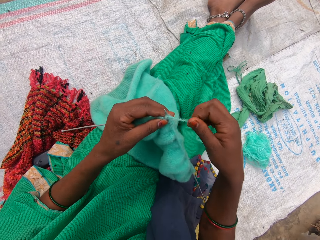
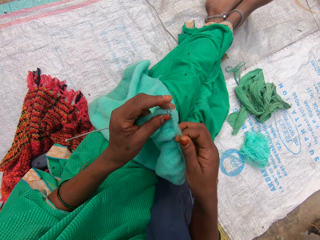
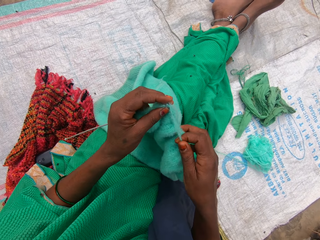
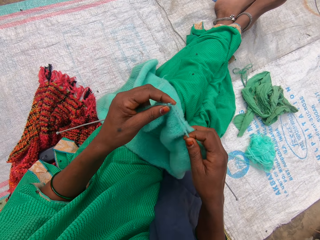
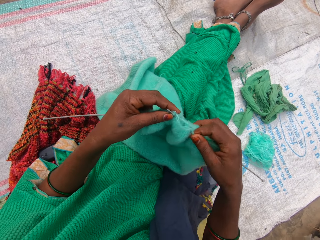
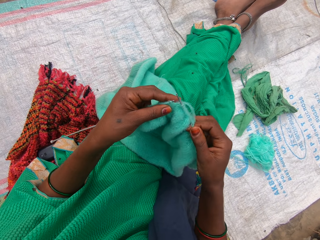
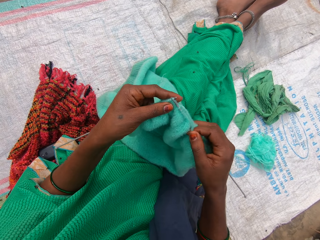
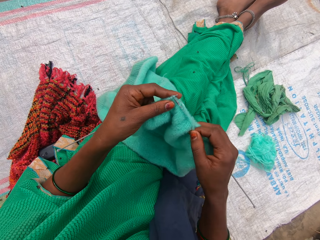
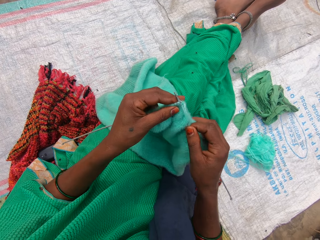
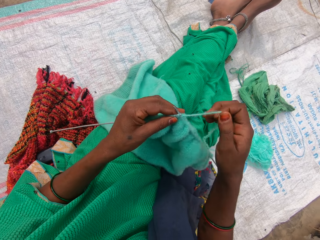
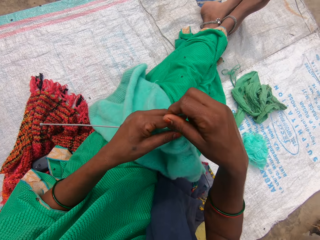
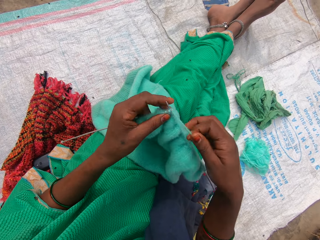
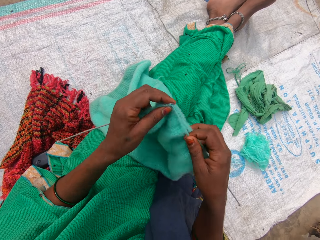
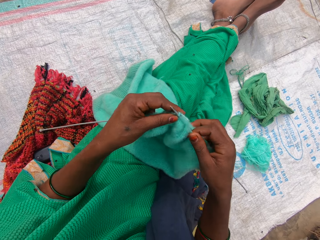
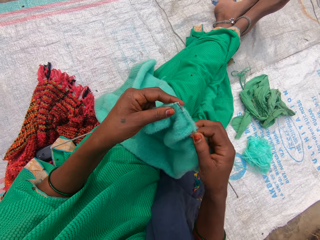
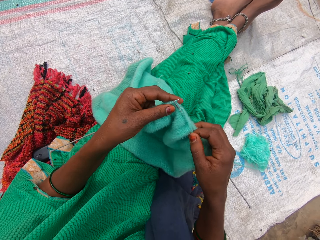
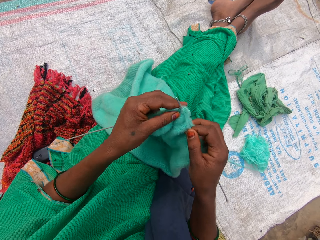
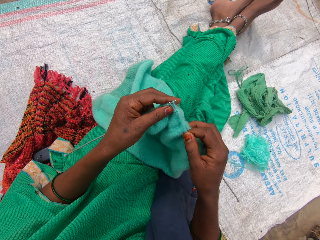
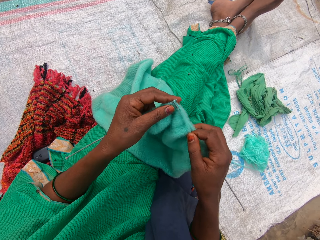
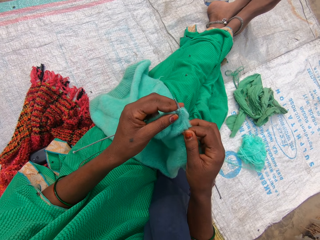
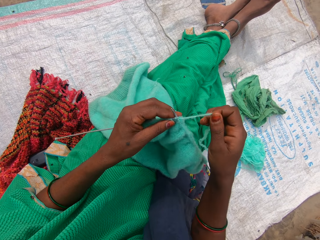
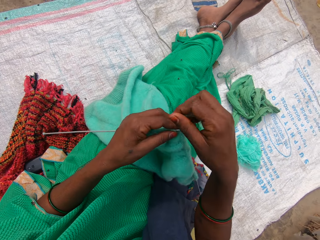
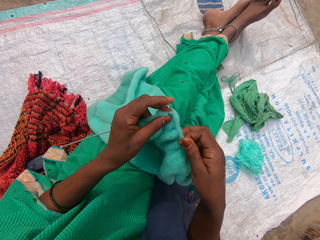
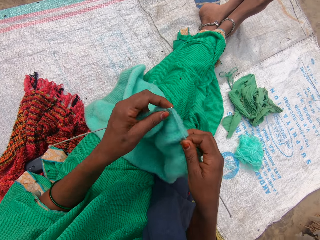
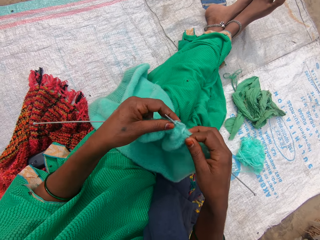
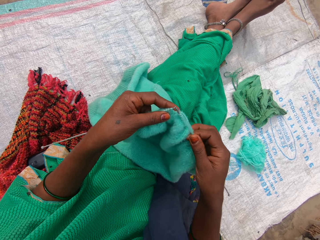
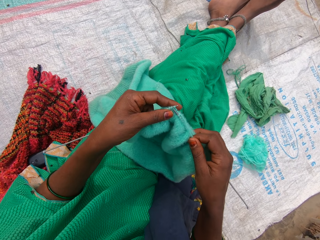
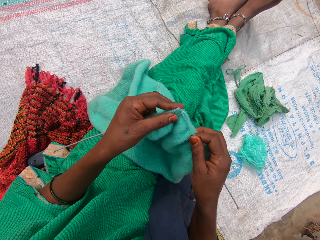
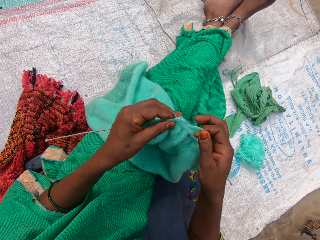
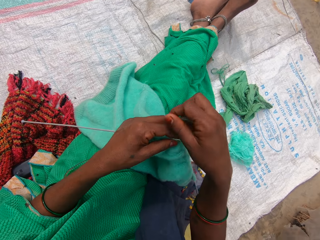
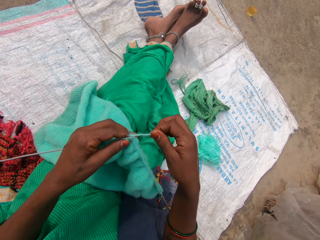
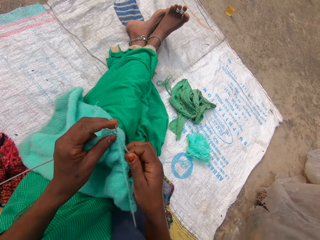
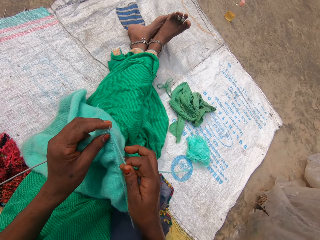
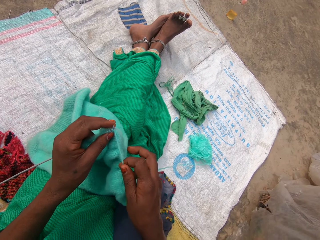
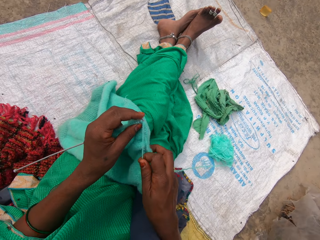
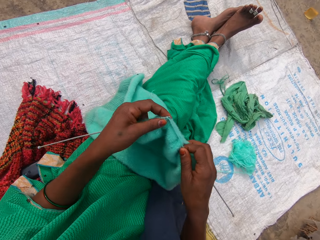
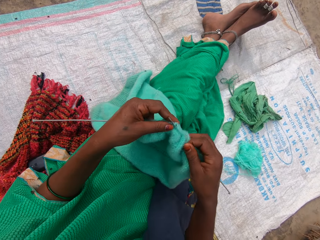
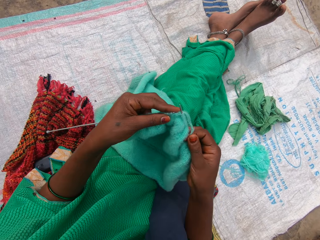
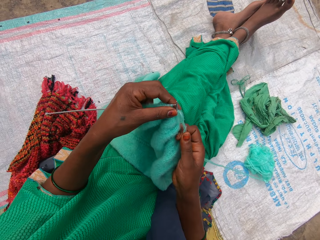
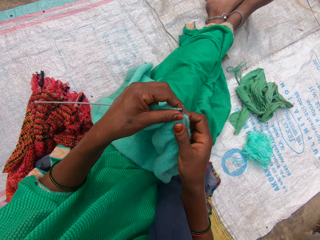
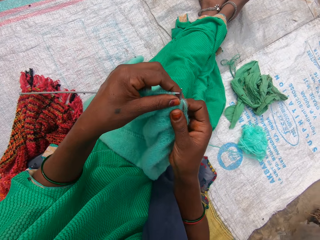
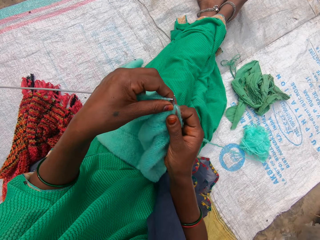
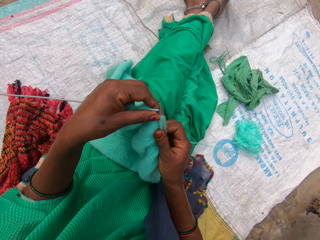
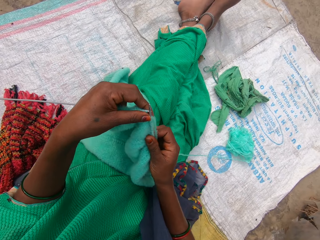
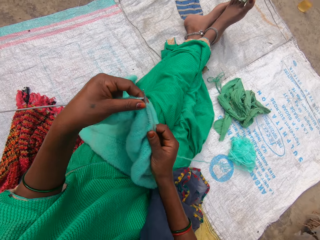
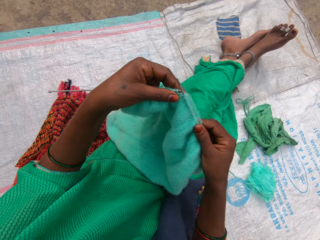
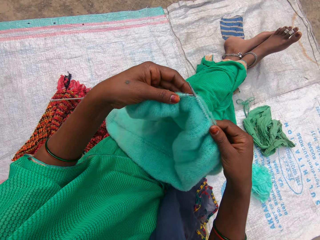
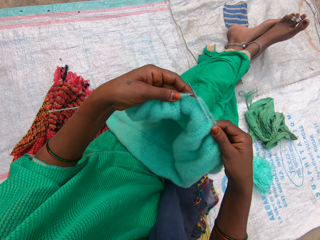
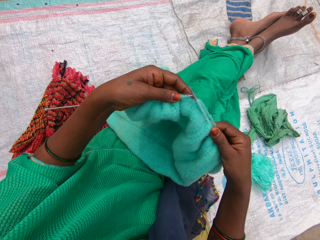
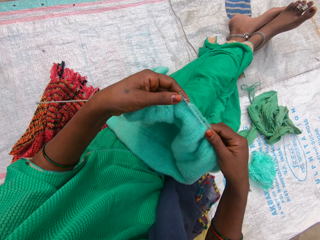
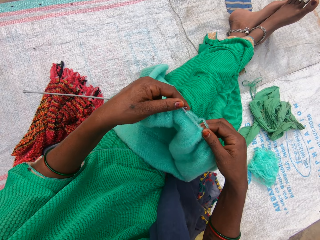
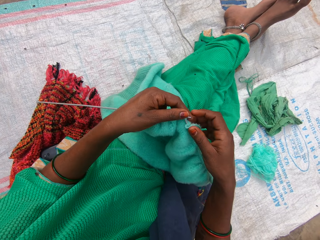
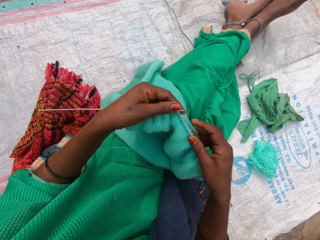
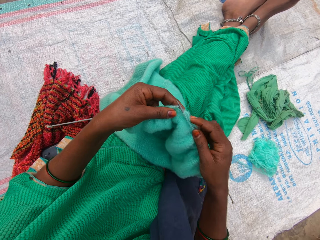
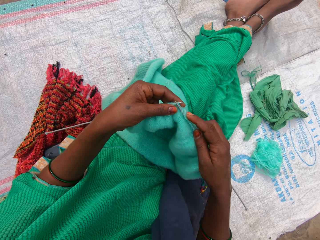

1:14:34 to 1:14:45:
The camera wearer knits the yarn with both hands. They roll a knitting thread on the Addi double-ended crochet hooks. They roll the knitting thread on the Addi double-ended crochet hooks. They hold the Addi double-ended crochet hooks. They roll the knitting thread on the Addi double-ended crochet hooks. They adjust the fabric.

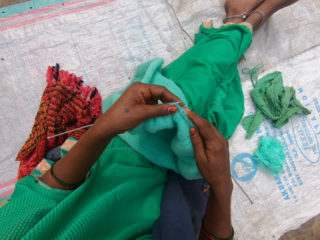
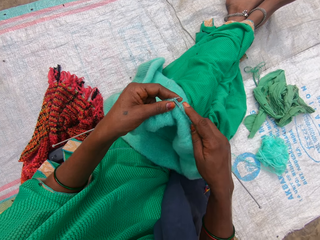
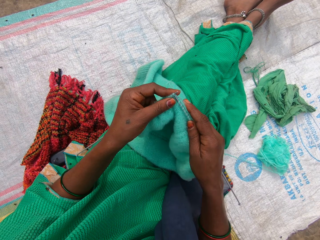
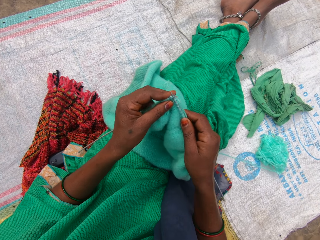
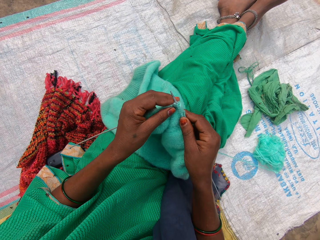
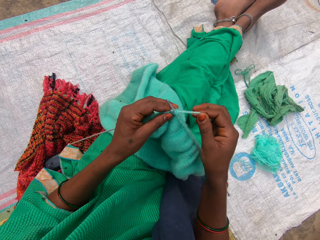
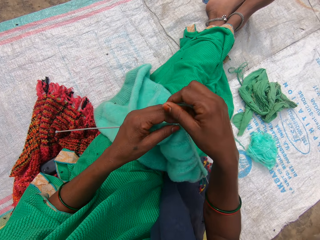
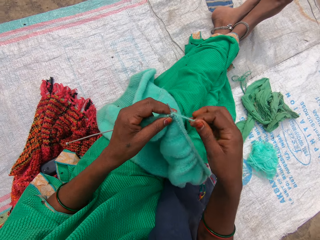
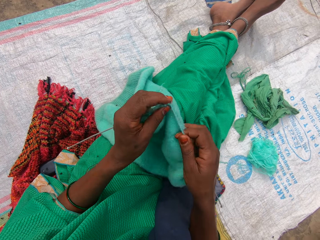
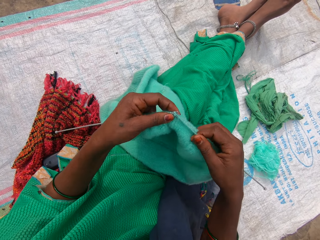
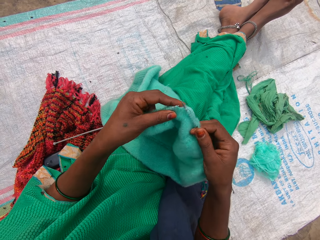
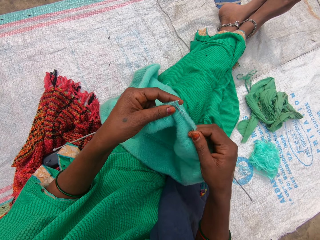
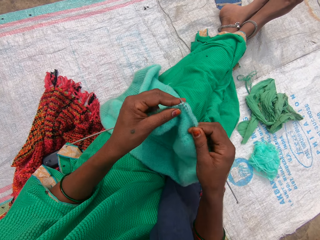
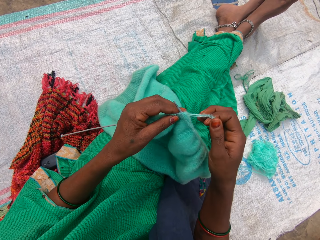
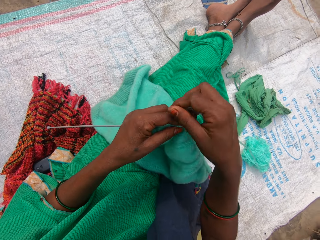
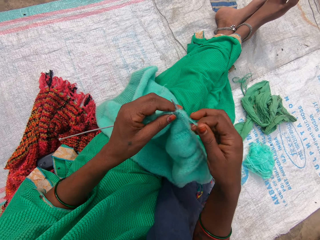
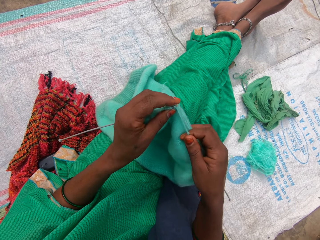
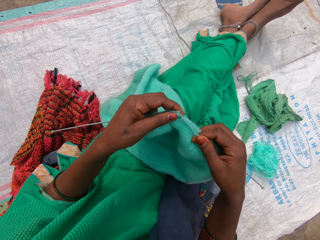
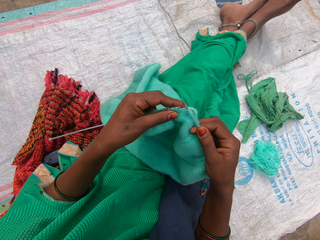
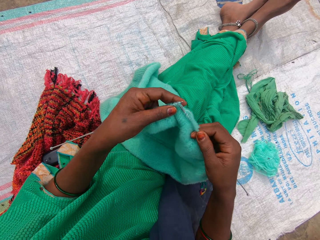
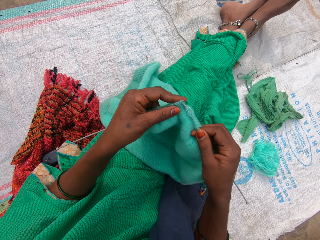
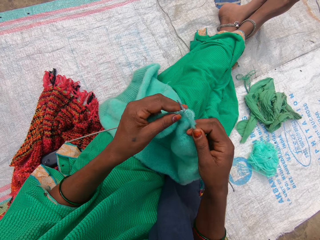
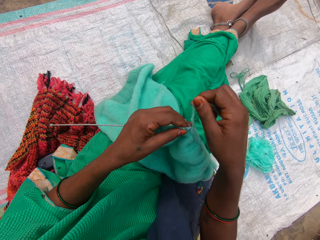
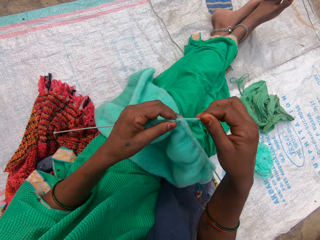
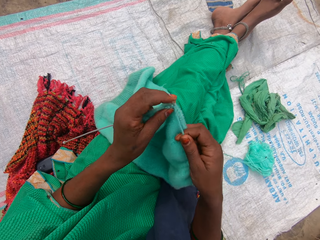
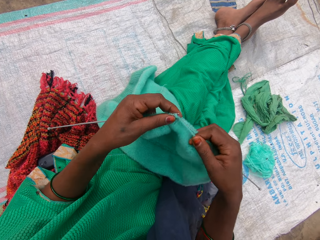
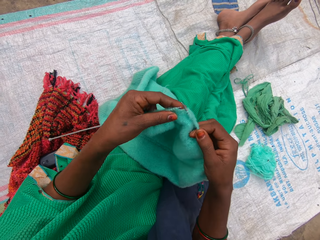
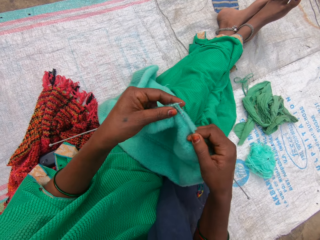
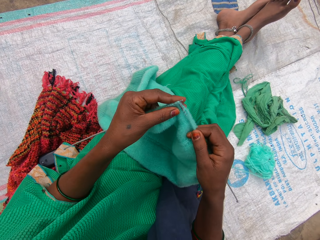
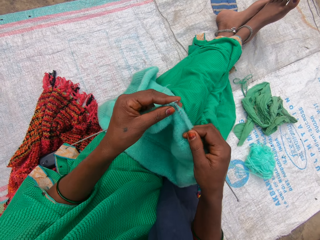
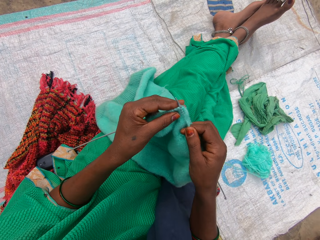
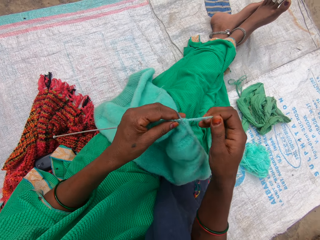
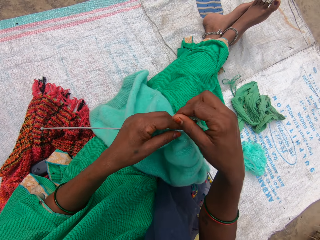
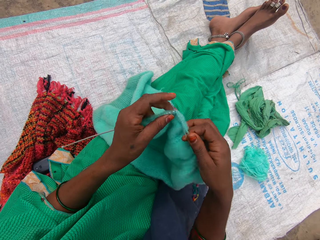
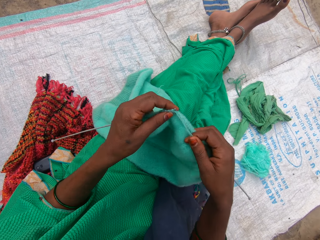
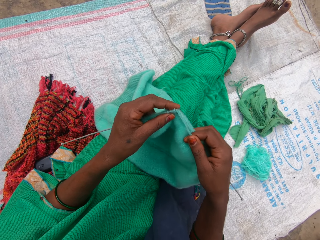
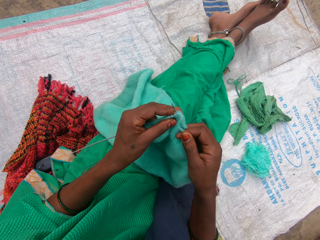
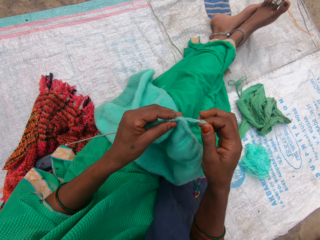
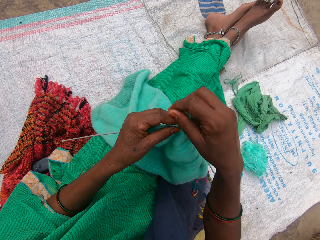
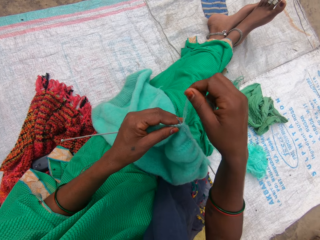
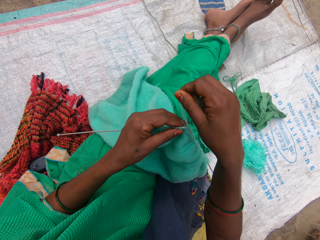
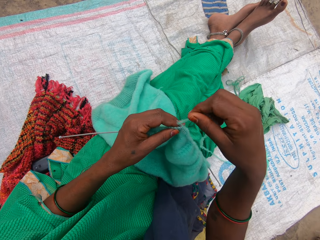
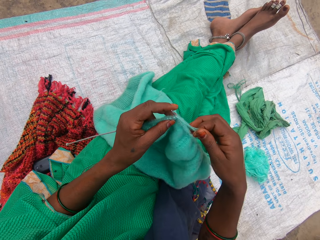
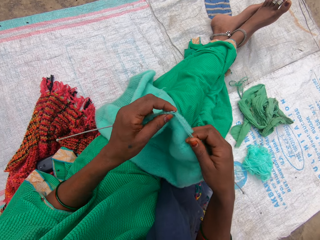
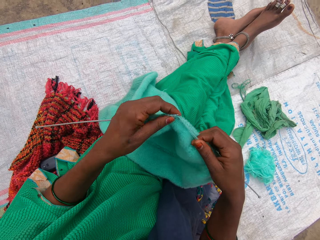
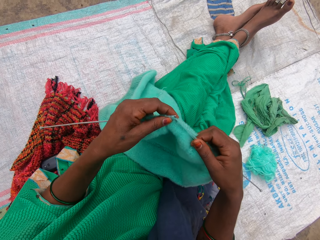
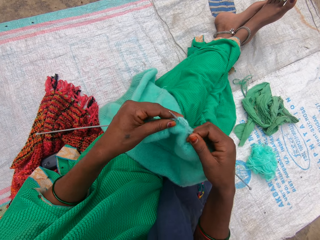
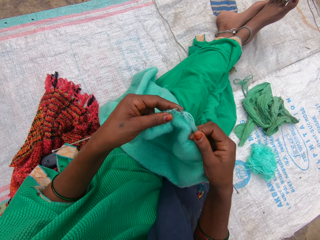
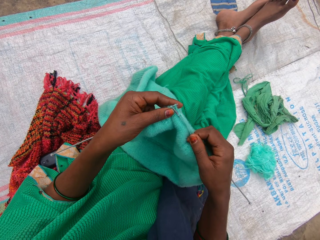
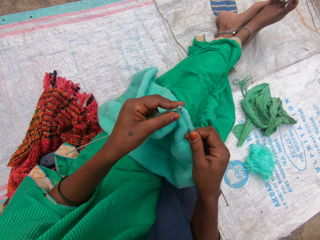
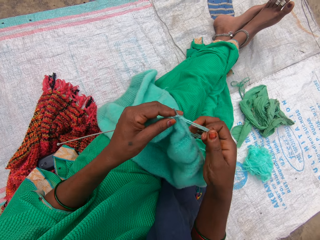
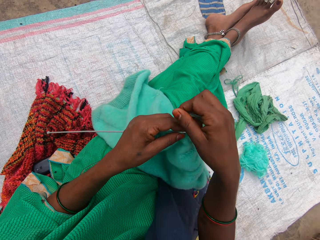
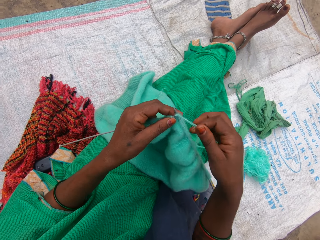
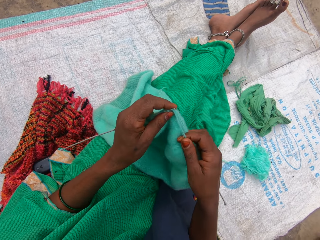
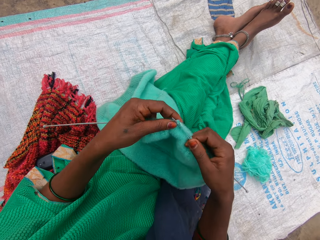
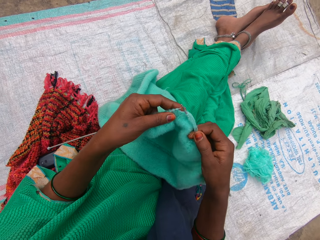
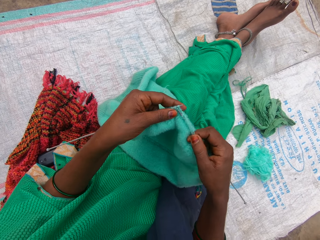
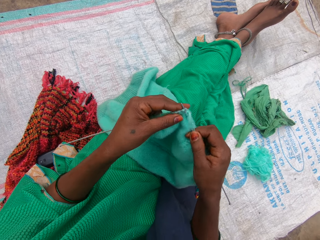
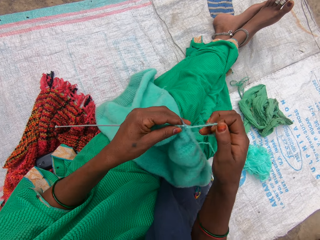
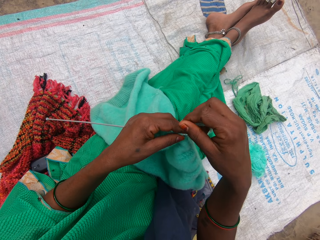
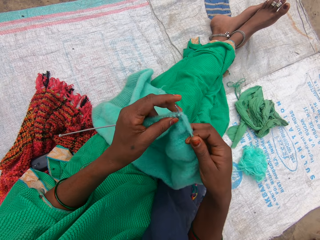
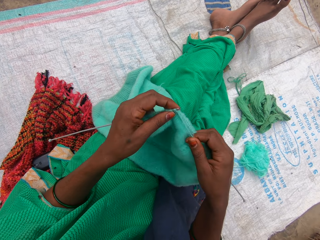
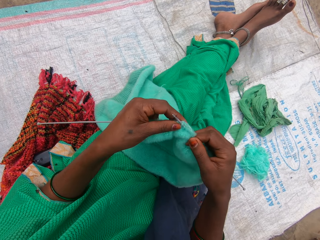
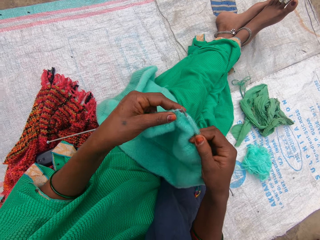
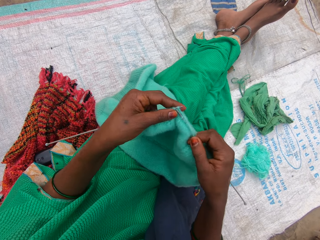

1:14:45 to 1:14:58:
The camera wearer hooks a thread with an Addi double-ended crochet hook. They roll a knitting thread on the Addi double-ended crochet hooks. They knit the fabric. They roll the knitting thread on the Addi double-ended crochet hooks. They do it again. They knit the fabric. They roll the knitting thread on the Addi double-ended crochet hooks. They hook the thread with the Addi double-ended crochet hook. They roll the knitting thread on the Addi double-ended crochet hooks. They knit the fabric. They roll the knitting thread on the Addi double-ended crochet hooks. They hold the Addi double-ended crochet hooks.
